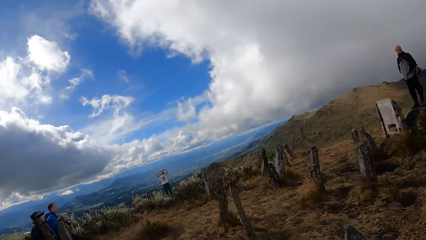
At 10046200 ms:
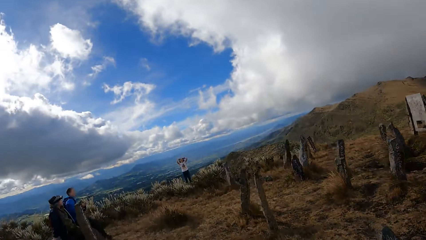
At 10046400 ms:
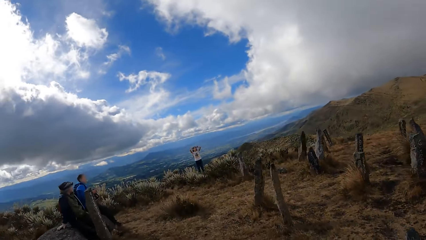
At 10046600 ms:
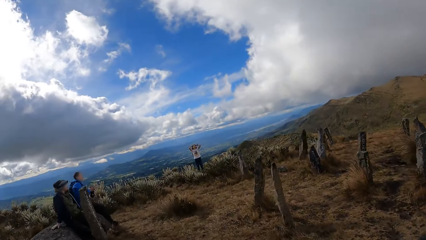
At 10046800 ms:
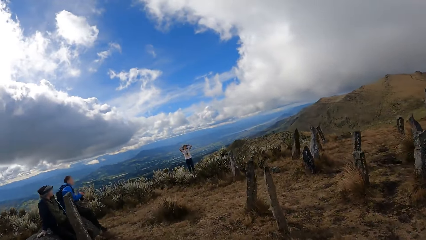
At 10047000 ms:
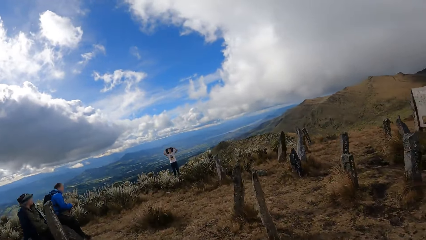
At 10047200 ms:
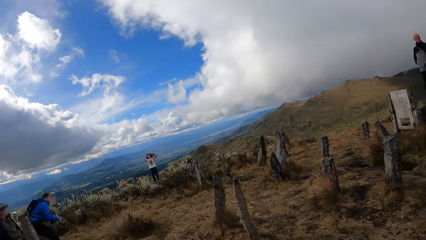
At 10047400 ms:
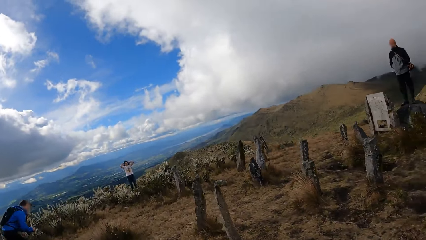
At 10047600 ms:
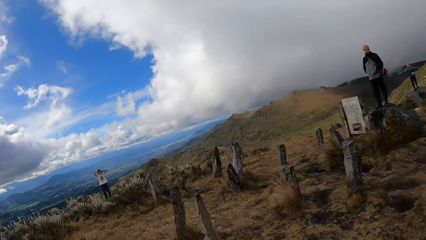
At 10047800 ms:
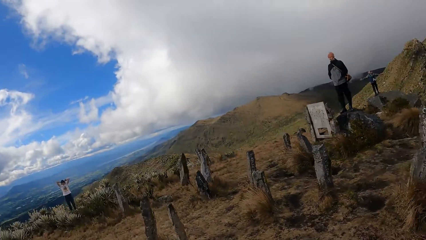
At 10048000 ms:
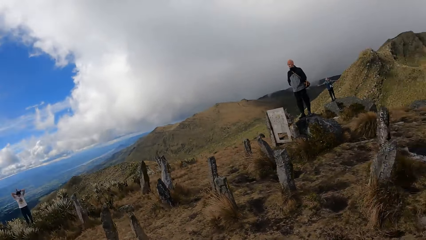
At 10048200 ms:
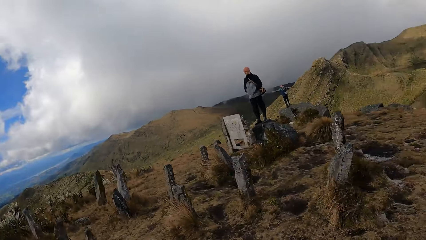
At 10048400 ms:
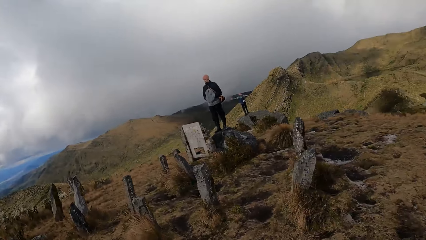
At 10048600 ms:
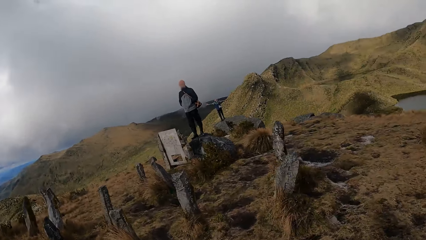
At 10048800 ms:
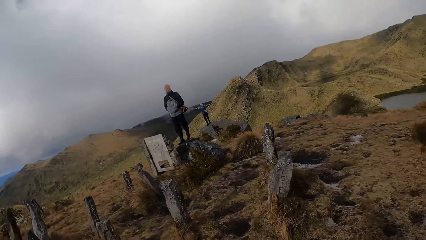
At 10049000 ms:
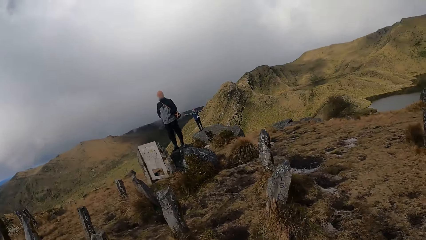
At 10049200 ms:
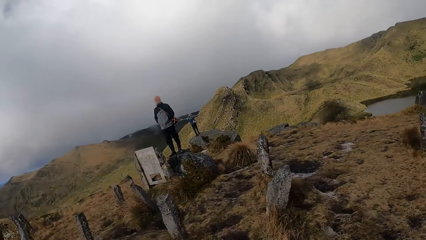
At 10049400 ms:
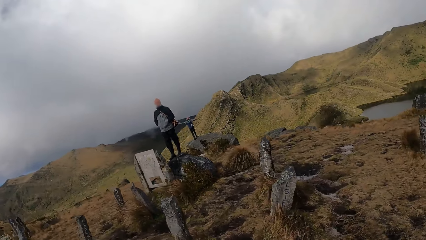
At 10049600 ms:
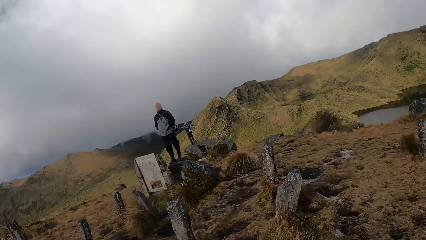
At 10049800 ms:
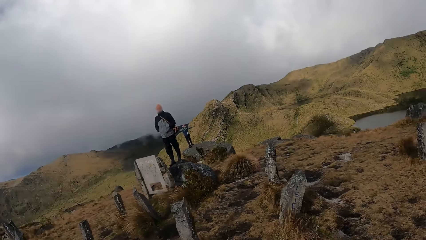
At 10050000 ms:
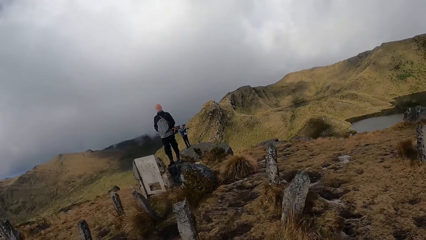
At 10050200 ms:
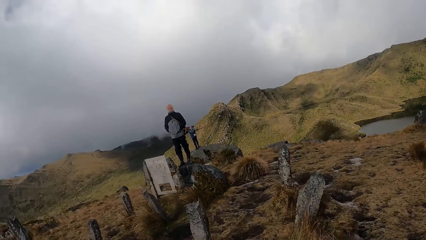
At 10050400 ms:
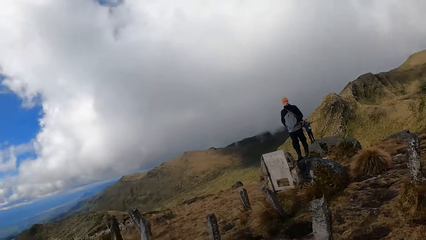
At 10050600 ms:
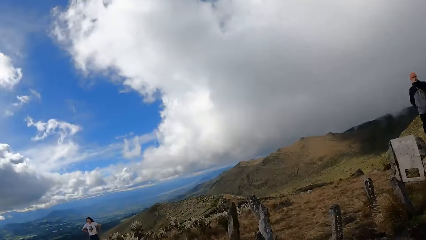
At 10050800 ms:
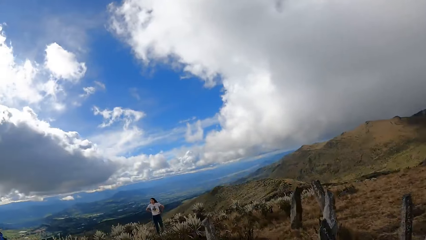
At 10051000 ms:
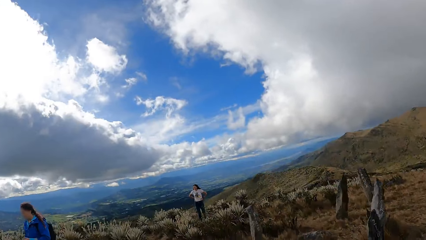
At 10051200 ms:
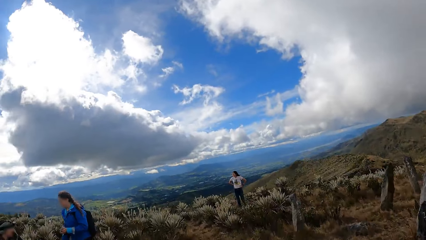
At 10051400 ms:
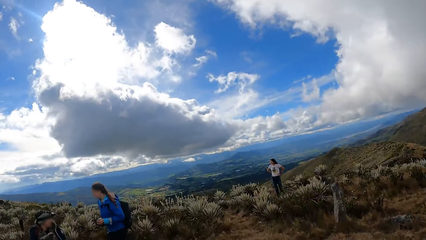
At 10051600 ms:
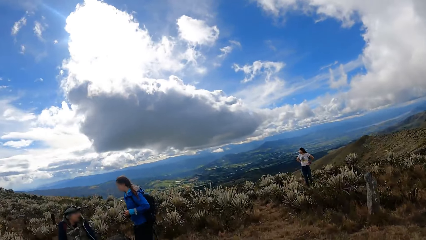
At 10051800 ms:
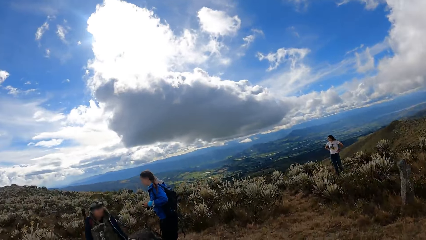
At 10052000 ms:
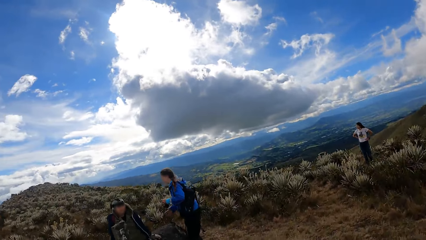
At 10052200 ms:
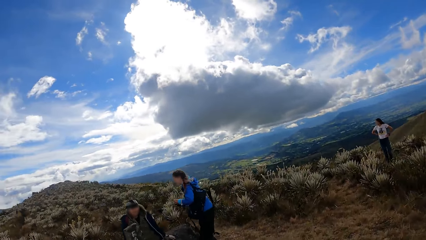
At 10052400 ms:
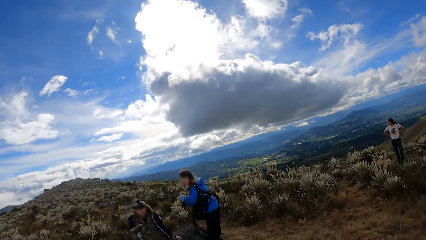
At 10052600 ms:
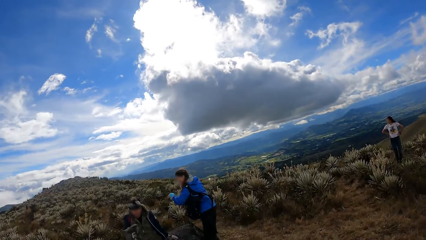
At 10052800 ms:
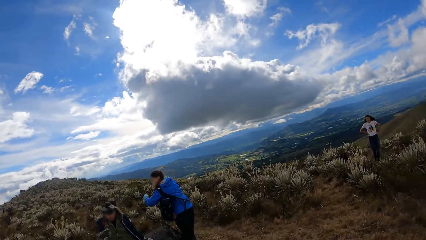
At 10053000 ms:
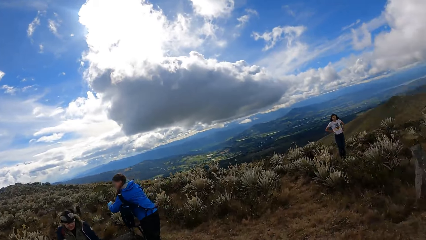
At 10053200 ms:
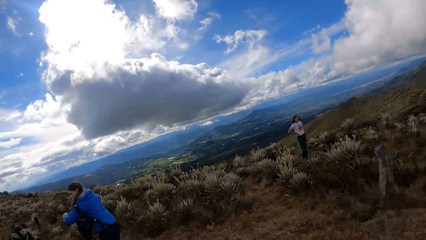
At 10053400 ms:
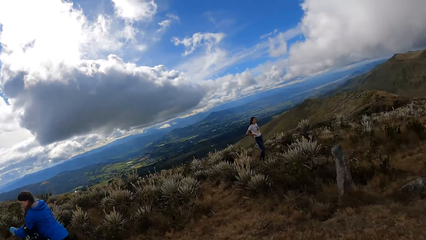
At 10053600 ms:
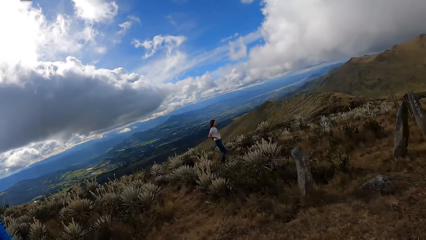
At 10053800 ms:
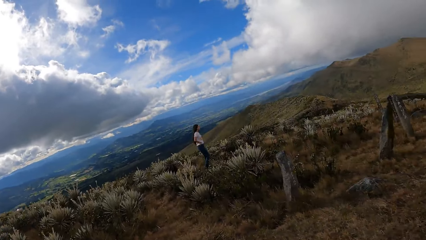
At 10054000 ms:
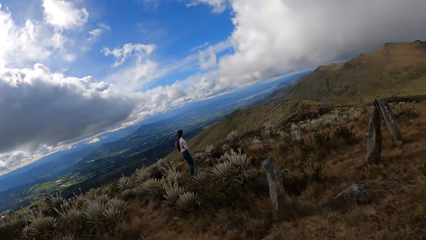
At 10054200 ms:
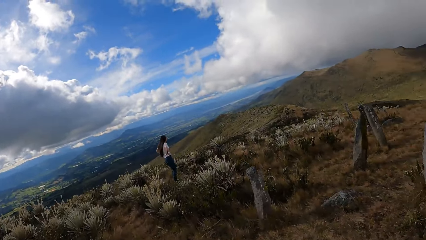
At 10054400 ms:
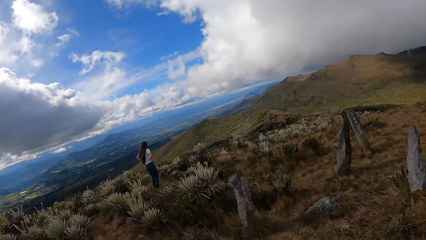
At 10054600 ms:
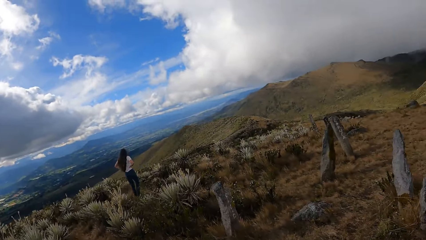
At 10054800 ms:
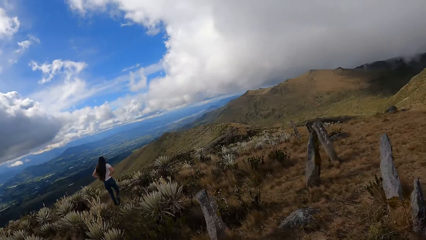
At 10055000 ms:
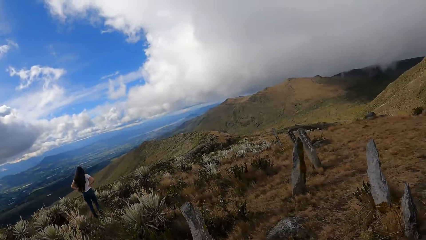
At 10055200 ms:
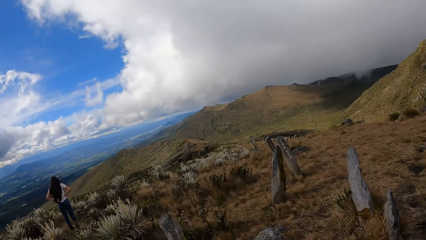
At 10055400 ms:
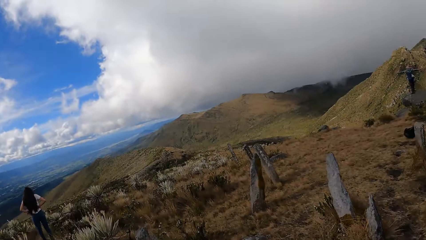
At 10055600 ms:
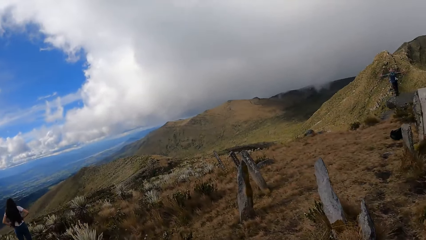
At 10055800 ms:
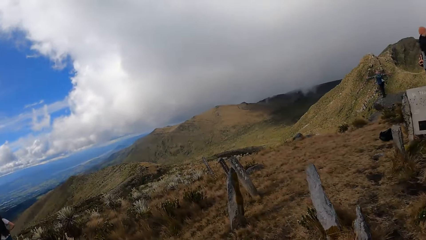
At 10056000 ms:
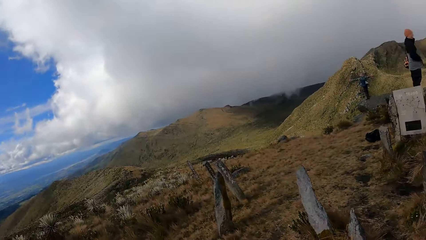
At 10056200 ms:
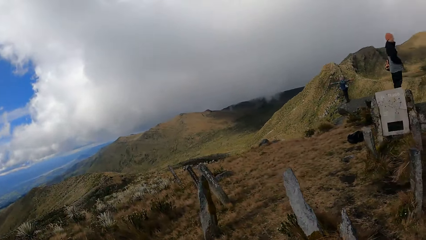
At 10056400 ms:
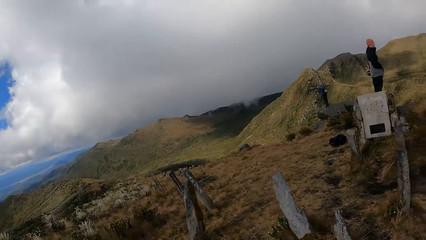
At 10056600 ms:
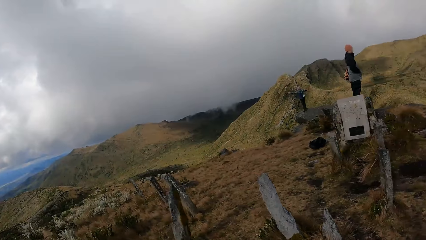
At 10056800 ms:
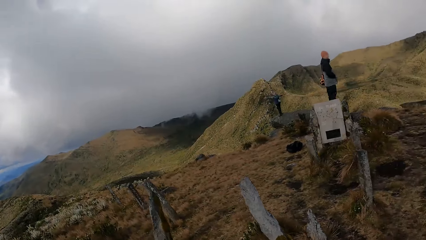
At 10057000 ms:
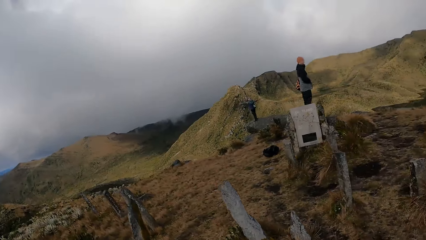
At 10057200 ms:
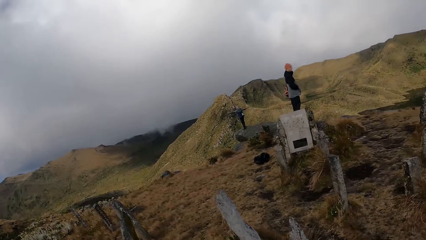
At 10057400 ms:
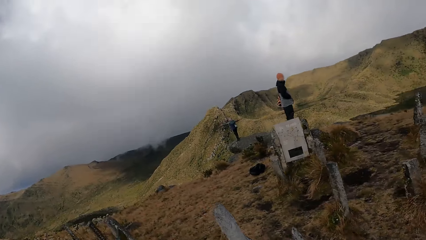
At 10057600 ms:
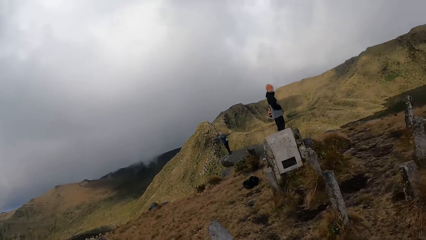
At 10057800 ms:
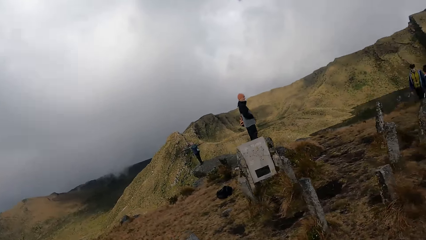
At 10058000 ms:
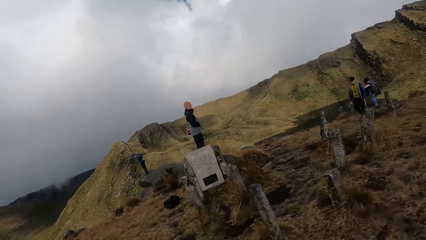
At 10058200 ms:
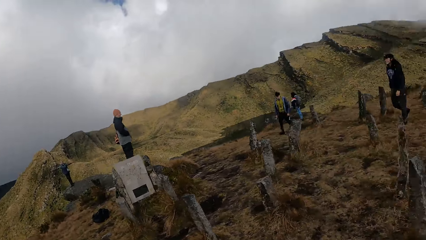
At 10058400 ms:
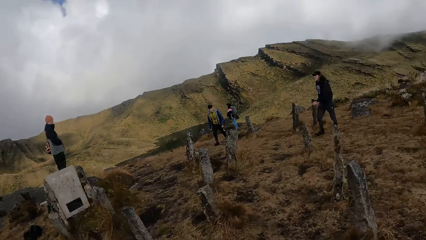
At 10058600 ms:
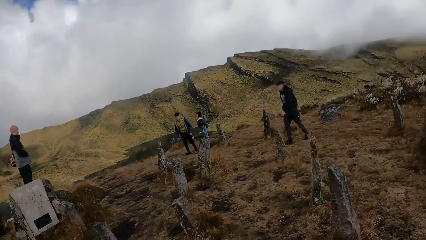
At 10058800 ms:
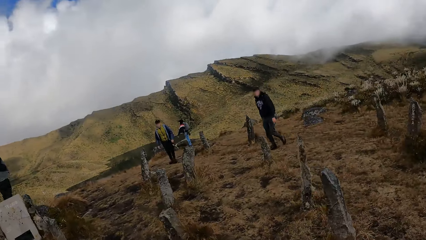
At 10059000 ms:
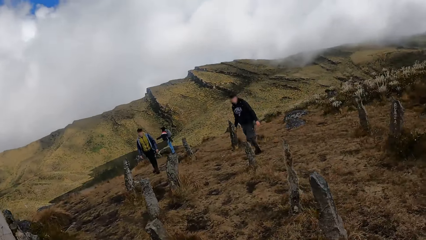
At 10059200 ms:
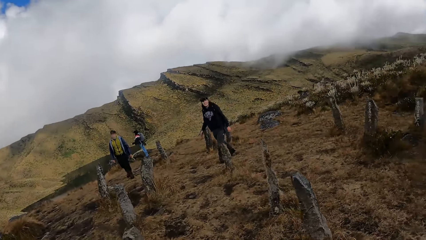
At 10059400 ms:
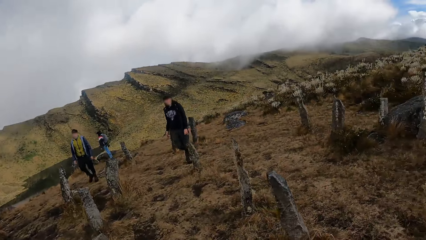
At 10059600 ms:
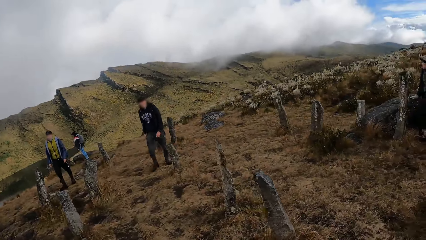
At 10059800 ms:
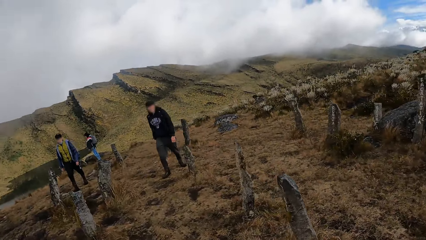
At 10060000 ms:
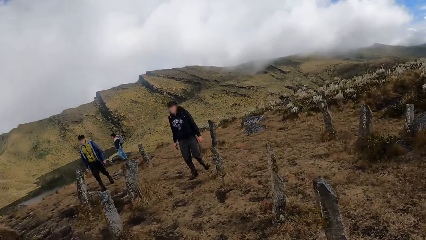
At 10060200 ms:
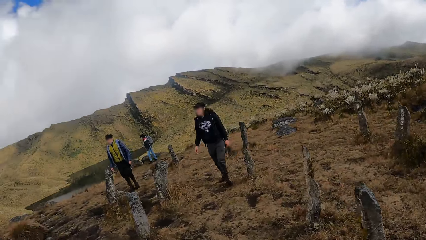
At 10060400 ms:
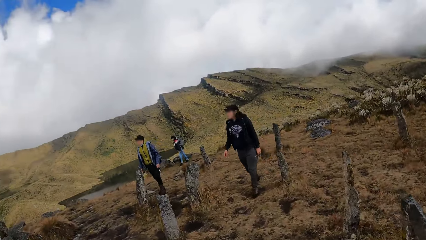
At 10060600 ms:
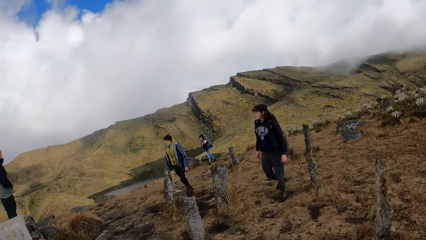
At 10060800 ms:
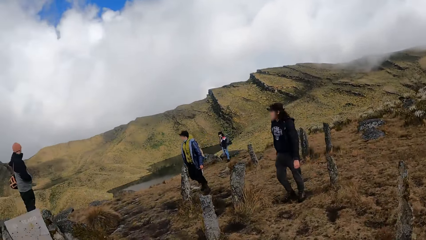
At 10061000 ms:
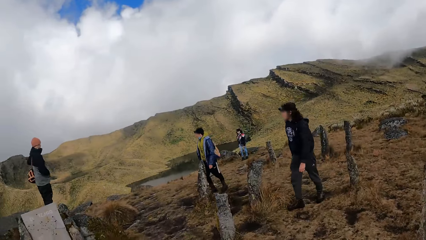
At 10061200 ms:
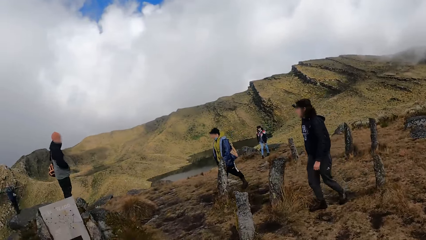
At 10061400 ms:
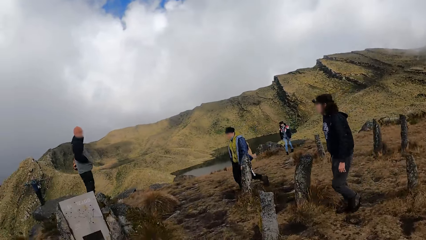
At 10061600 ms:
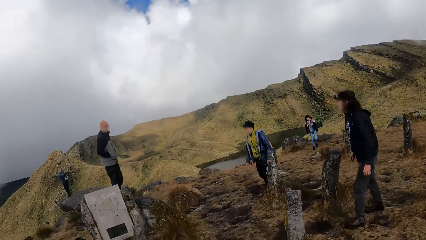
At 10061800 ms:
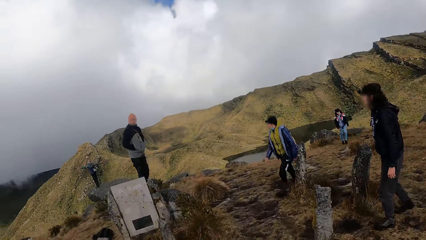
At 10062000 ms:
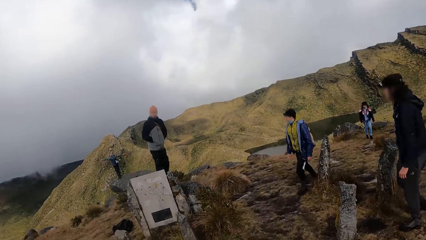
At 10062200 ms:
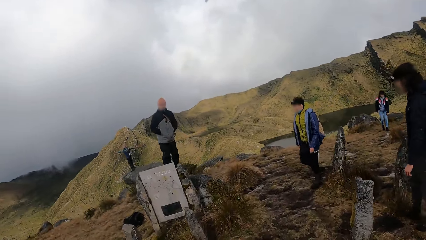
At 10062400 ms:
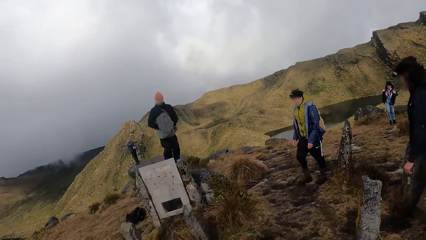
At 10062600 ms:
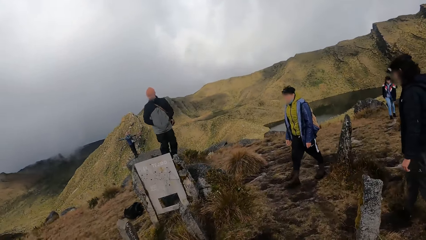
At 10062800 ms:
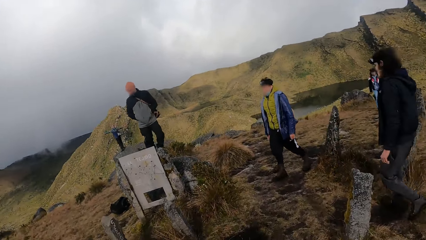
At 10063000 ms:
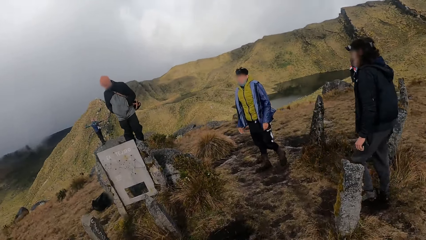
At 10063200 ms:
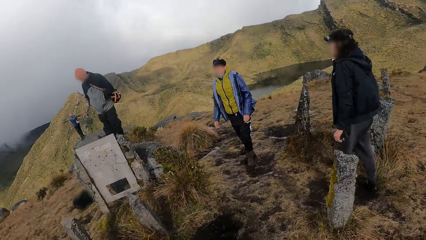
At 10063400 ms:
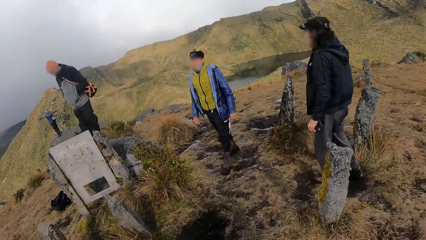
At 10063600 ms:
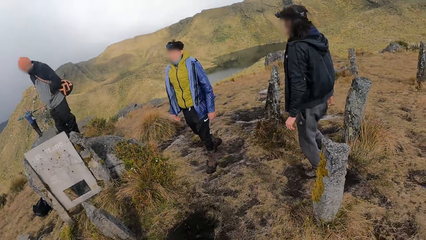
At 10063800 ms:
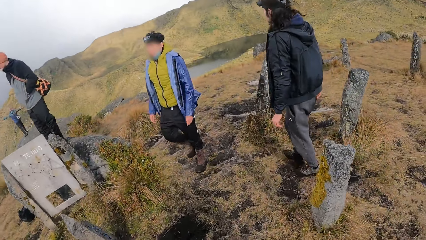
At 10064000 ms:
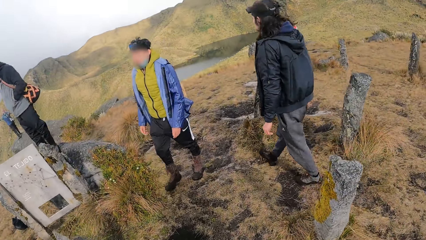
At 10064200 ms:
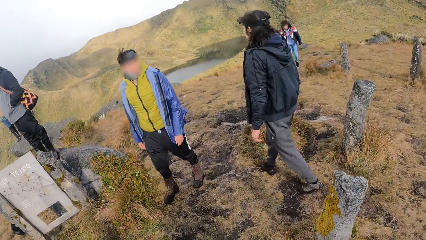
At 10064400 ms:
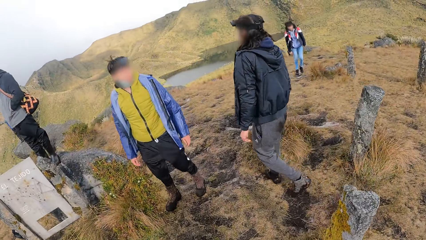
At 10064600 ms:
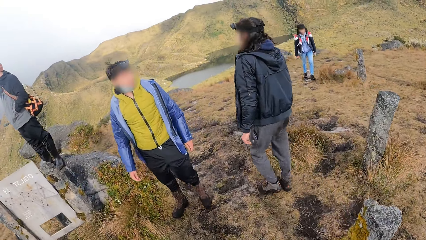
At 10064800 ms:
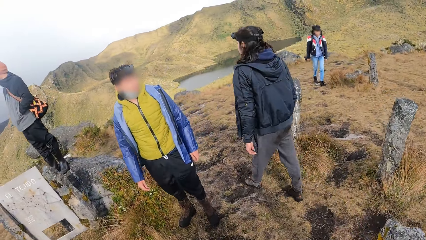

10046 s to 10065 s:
The camera wearer looks around. A person and another person walk around.
